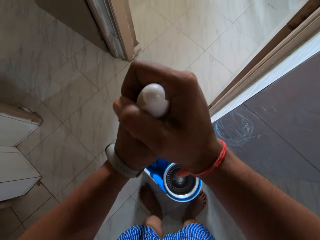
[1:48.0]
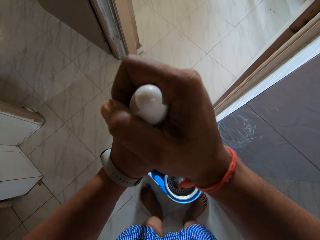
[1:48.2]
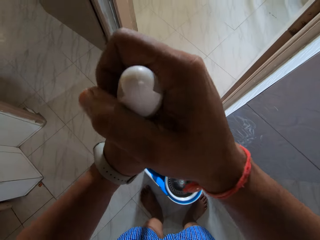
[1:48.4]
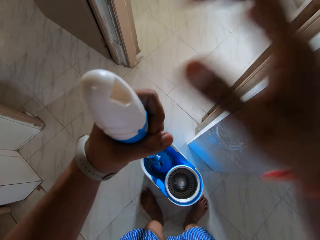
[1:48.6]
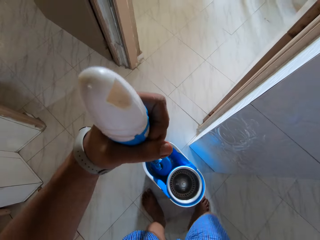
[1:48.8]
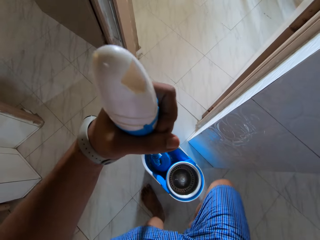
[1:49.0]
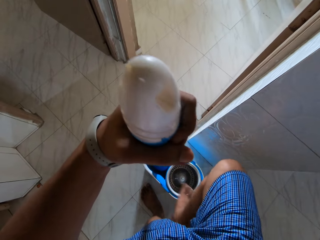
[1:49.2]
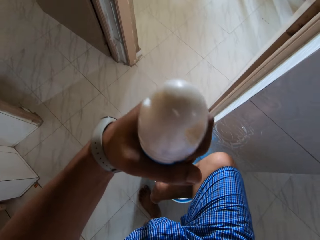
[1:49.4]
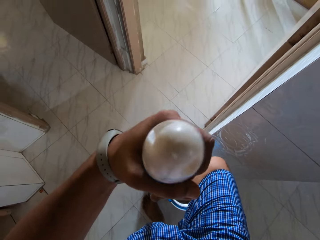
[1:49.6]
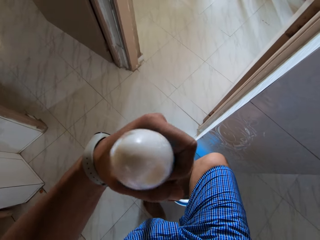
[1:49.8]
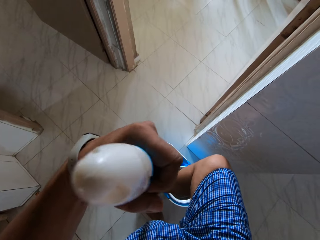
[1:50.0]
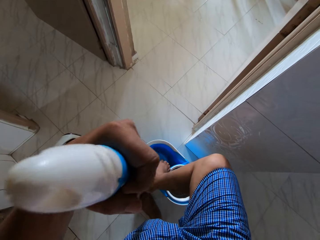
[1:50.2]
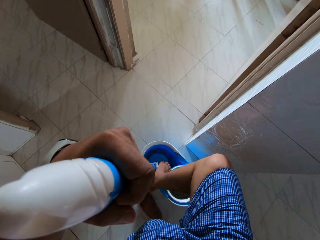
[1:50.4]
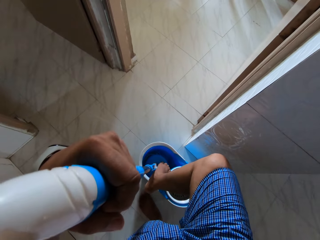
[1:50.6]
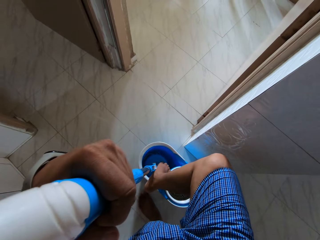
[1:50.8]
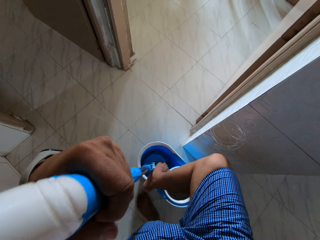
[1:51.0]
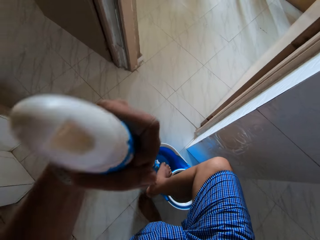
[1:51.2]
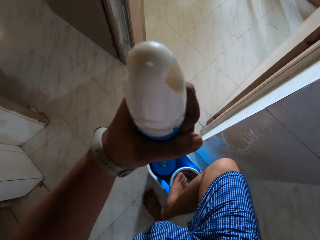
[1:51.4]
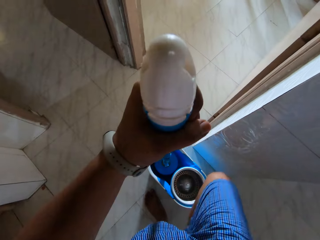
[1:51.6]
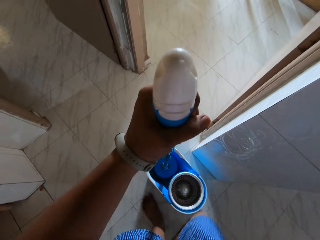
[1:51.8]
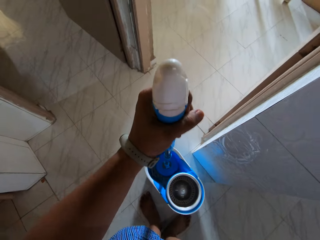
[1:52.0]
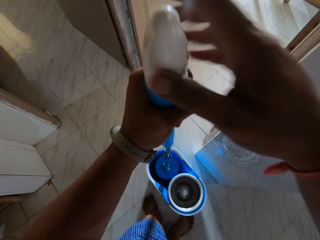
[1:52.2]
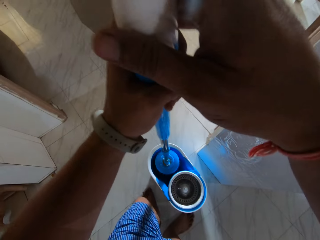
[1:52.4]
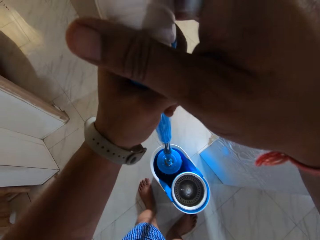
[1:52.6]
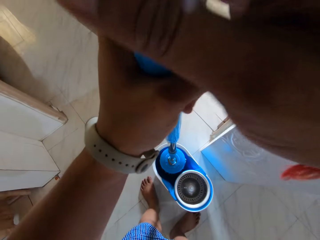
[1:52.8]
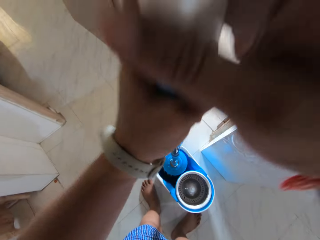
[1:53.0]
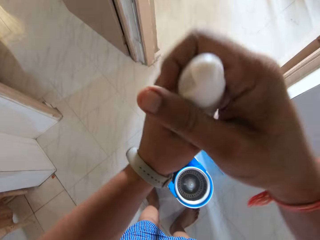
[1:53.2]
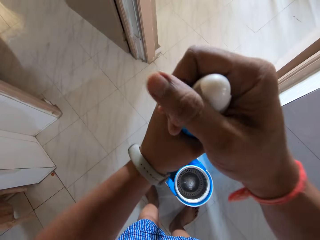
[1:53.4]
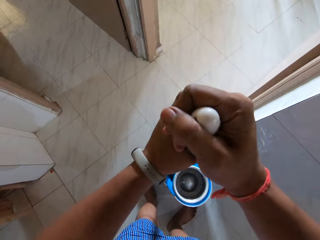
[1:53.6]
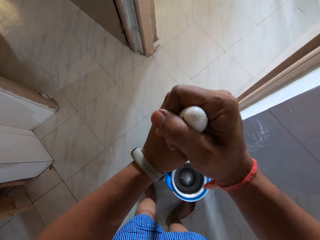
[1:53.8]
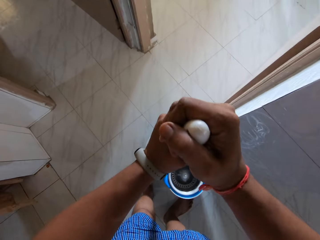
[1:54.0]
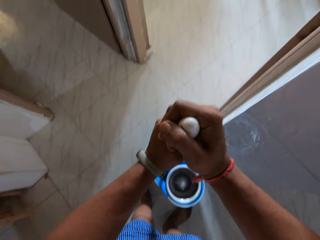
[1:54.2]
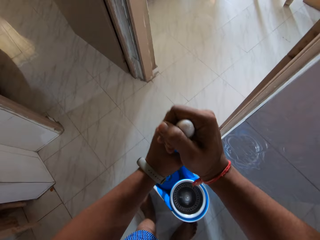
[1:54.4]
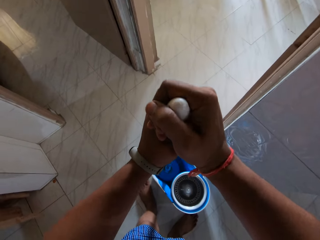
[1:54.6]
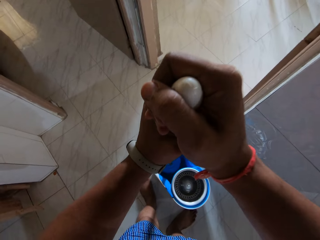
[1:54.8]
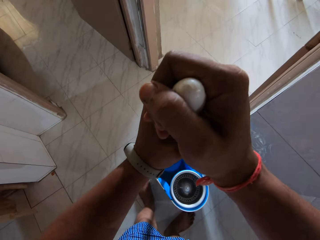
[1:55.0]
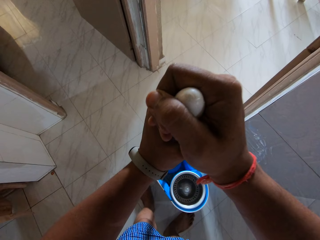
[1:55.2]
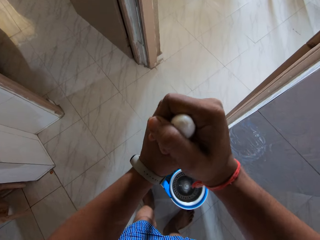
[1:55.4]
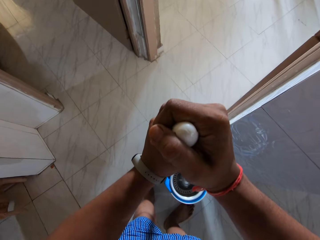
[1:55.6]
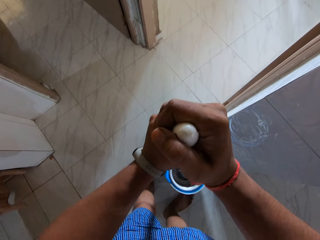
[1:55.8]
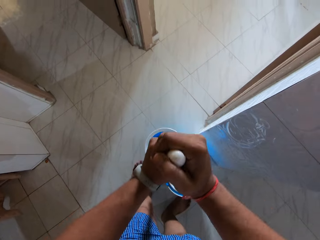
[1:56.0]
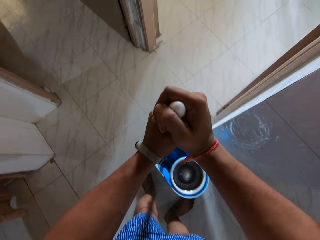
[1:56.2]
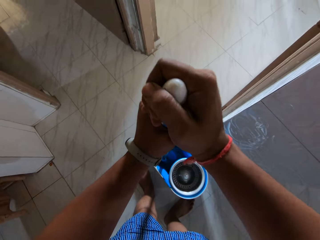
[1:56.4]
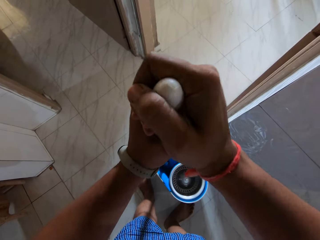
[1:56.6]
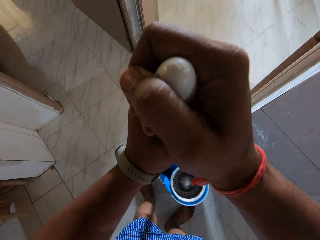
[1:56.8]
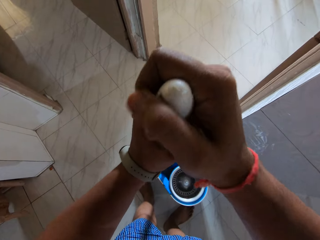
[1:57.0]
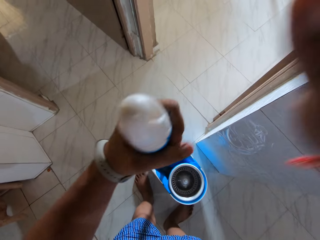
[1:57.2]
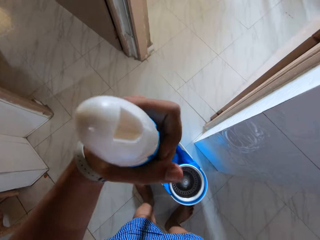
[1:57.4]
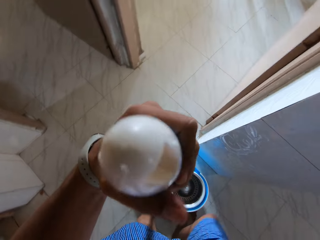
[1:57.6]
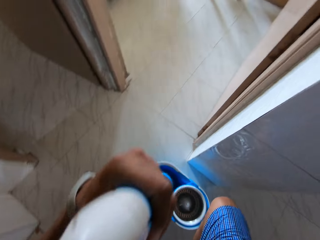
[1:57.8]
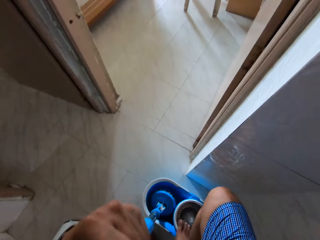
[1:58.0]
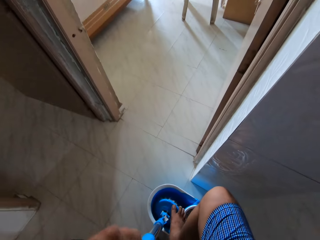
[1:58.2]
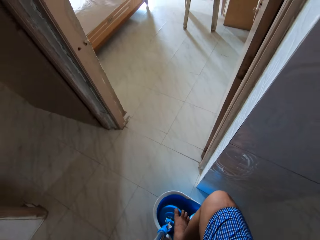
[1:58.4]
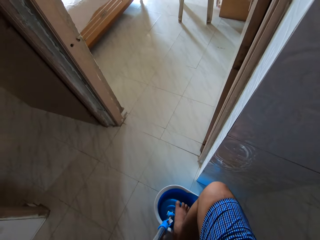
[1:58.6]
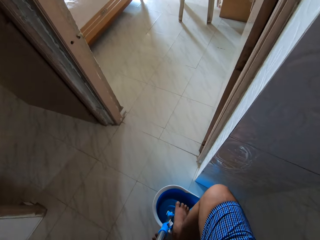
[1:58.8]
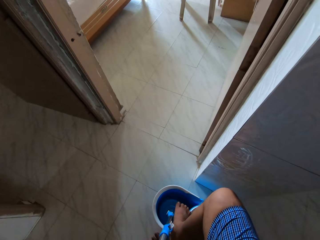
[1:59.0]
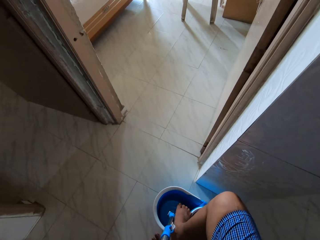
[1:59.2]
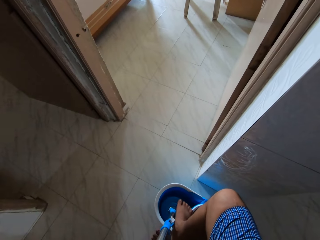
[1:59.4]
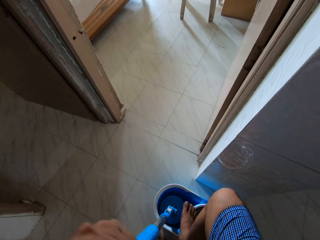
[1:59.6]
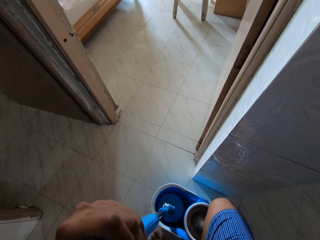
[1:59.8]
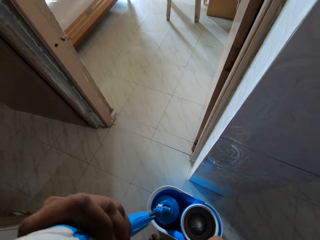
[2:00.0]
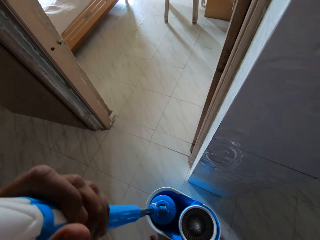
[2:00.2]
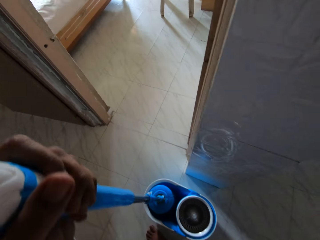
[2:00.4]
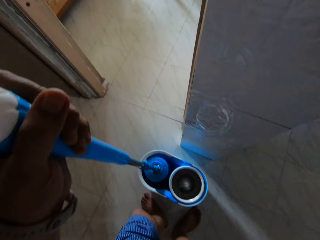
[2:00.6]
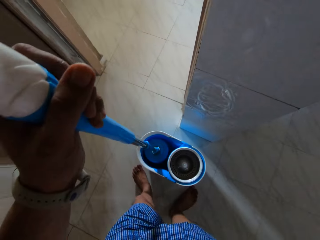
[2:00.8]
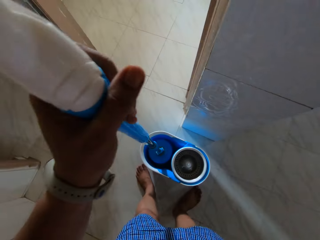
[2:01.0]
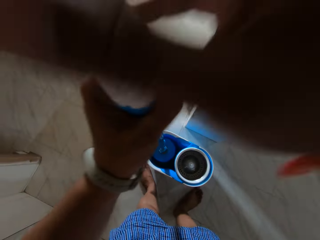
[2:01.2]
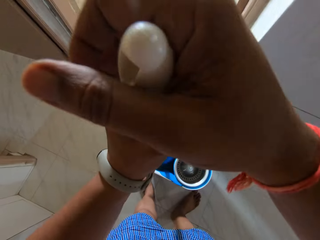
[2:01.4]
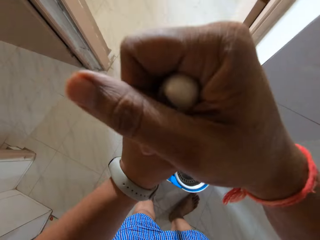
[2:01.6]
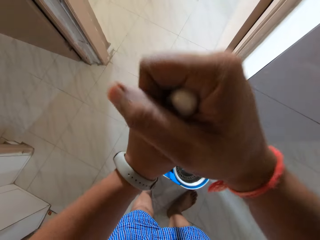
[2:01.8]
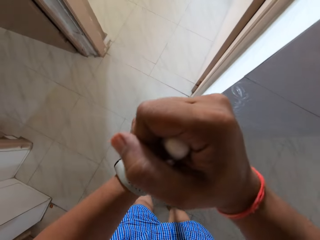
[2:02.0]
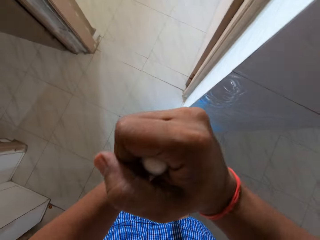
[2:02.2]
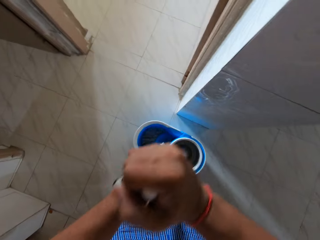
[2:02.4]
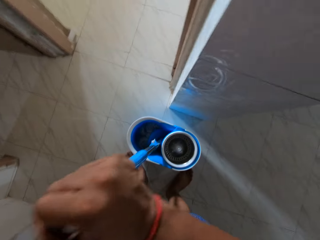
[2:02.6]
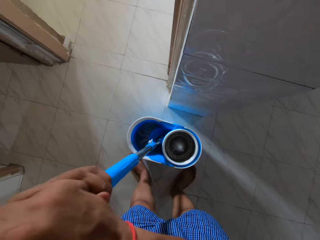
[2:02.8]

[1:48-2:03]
The camera wearer places his right leg on the bucket. He soaks the mop stick in the bucket with his hands. He places his right leg on the mop stick. He soaks the mop stick in the bucket with his hands.

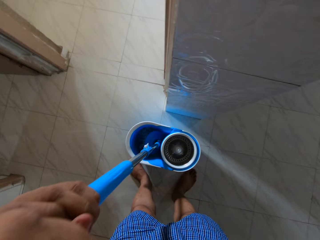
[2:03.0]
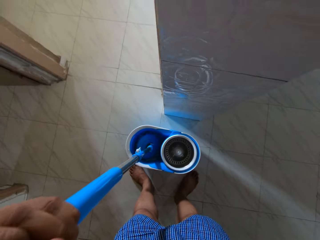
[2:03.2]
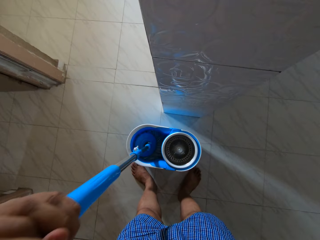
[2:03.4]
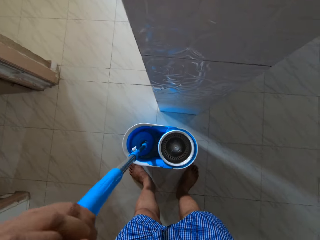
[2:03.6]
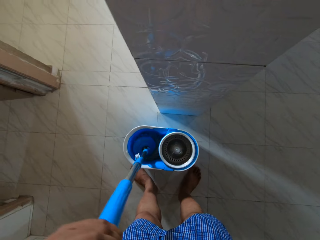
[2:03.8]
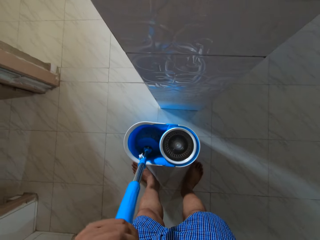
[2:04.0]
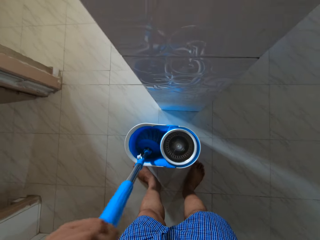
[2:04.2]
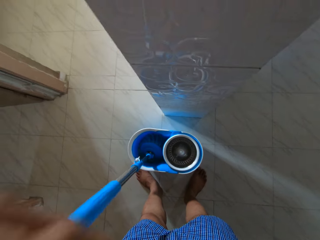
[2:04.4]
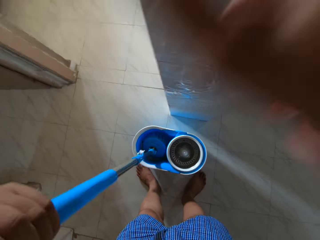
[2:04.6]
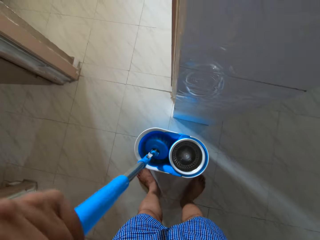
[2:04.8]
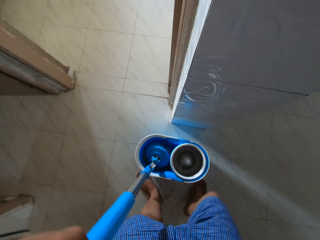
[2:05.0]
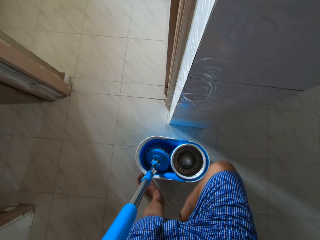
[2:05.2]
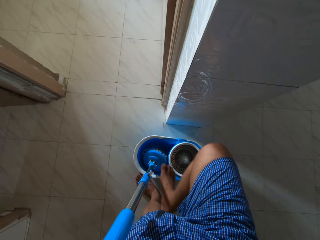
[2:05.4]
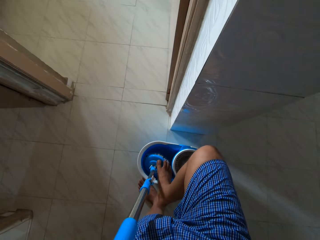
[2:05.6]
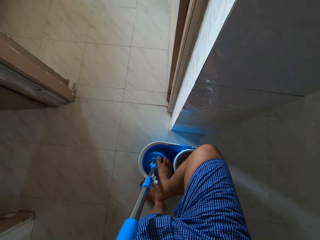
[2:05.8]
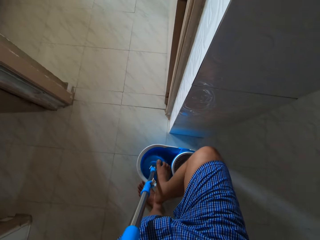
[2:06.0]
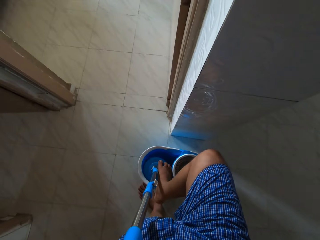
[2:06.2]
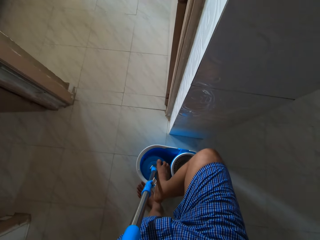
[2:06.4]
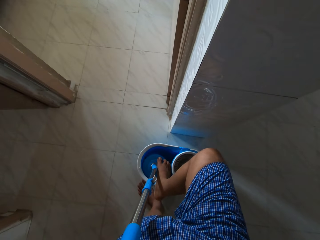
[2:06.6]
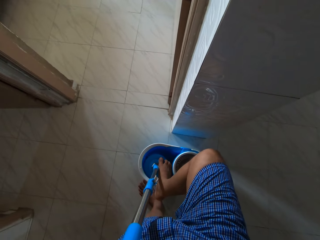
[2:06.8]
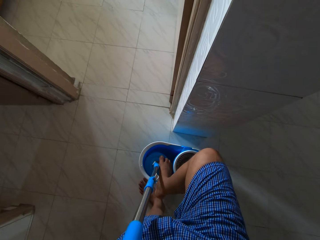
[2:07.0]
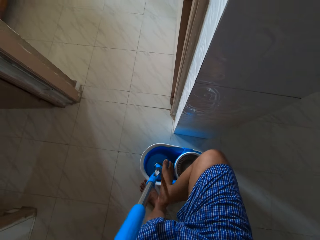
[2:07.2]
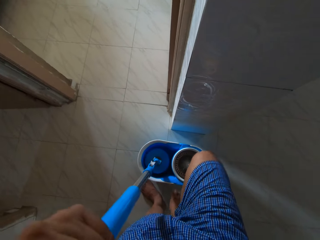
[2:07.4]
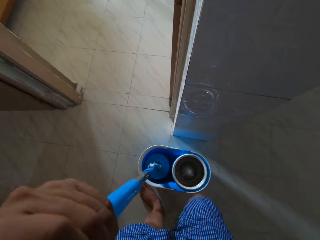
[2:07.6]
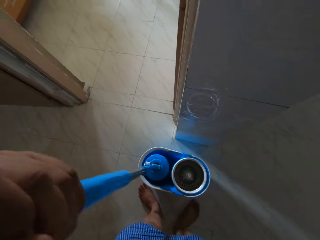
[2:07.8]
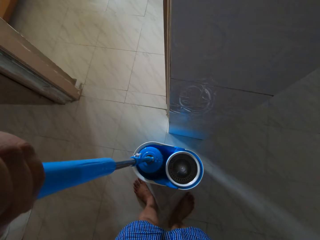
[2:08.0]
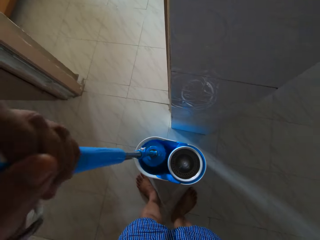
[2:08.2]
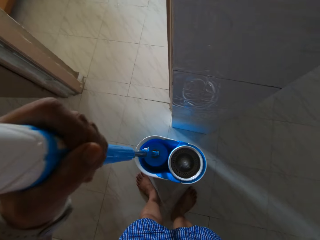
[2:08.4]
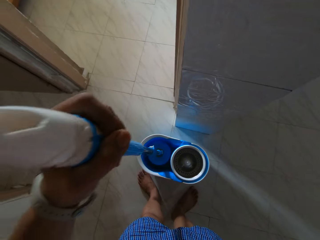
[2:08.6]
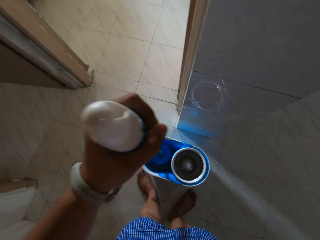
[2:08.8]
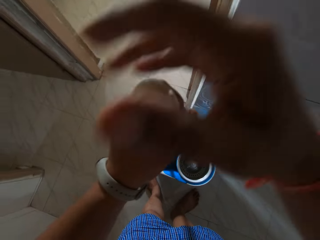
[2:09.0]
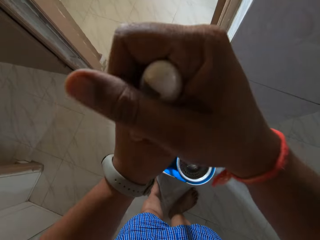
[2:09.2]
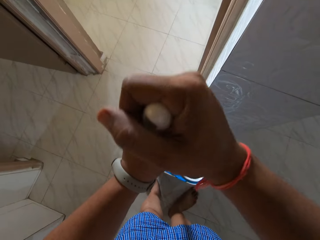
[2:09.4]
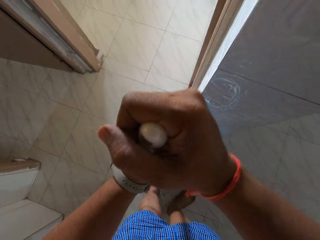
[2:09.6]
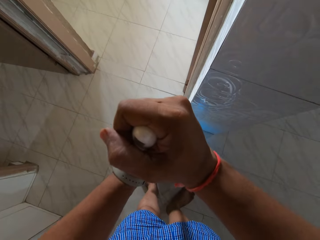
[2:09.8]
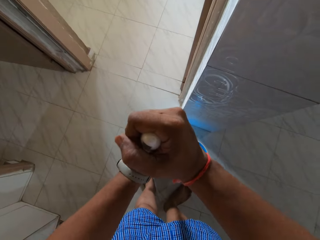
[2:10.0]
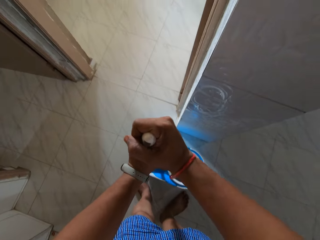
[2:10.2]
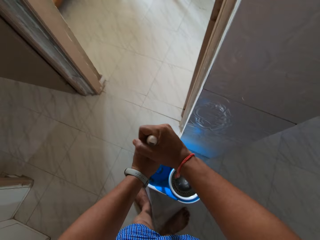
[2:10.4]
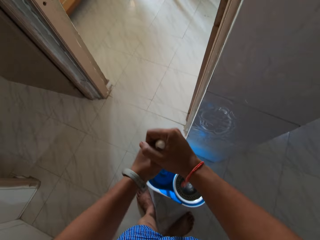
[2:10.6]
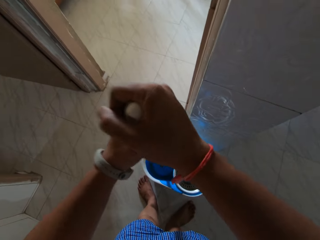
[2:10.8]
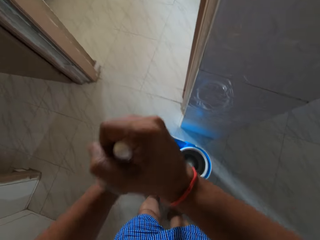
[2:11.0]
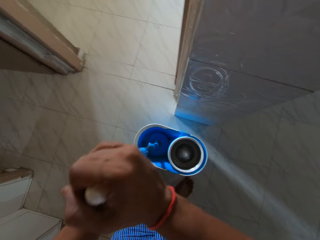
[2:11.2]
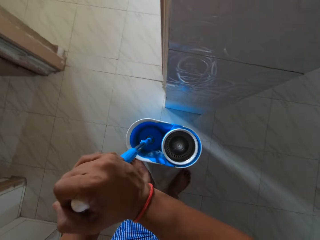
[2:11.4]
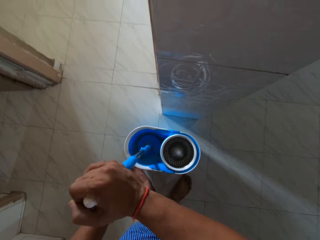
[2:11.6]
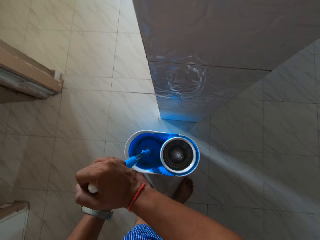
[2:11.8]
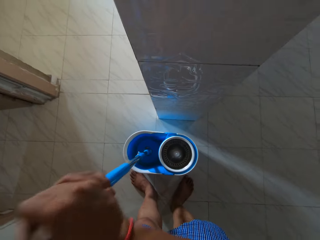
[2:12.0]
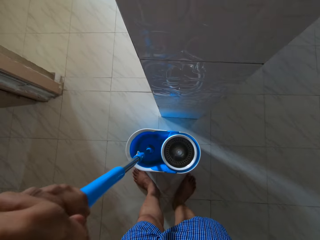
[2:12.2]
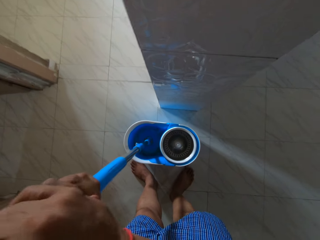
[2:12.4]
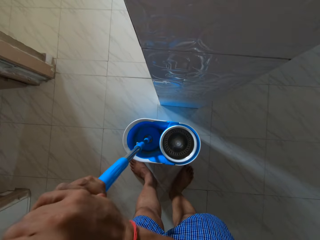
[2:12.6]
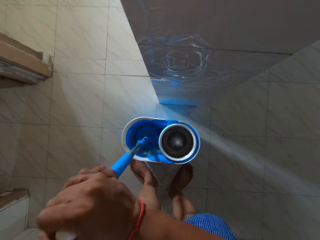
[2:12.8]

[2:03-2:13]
The camera wearer places his right leg on the mop stick. He soaks the mop stick in the bucket with his hands.
